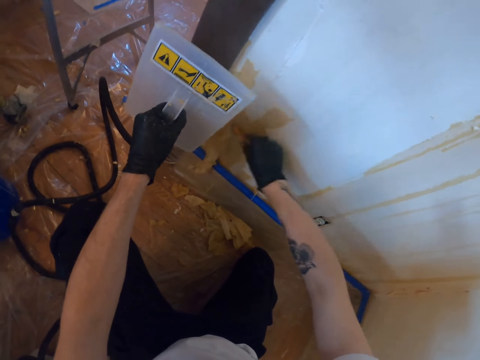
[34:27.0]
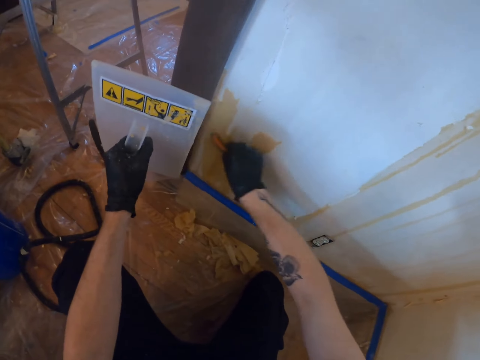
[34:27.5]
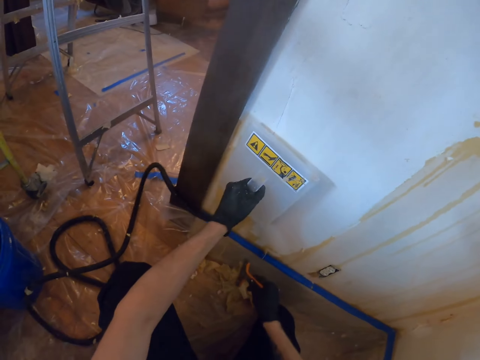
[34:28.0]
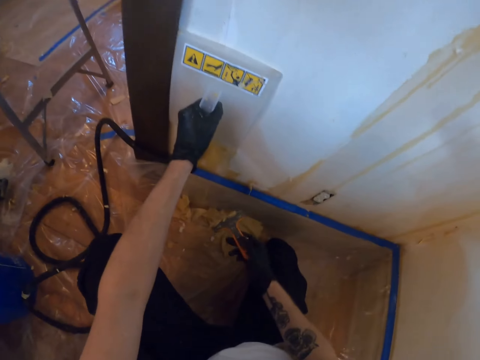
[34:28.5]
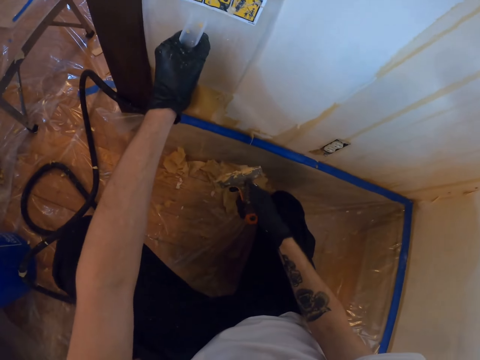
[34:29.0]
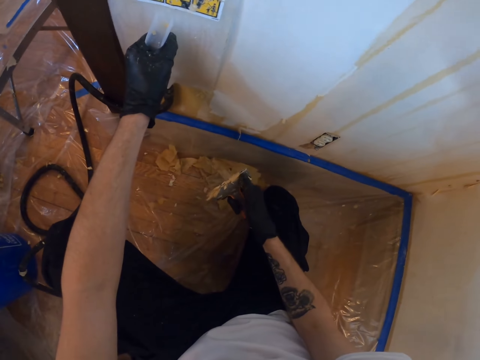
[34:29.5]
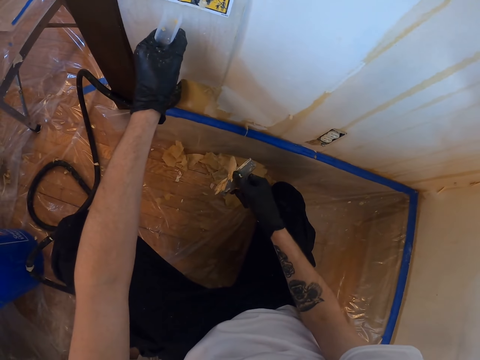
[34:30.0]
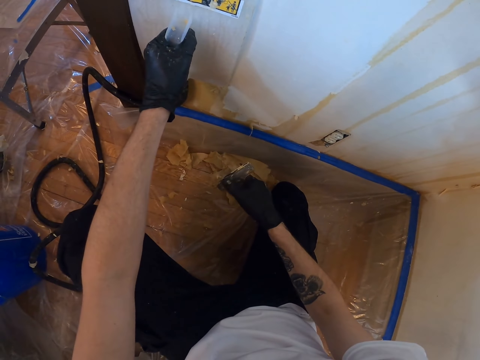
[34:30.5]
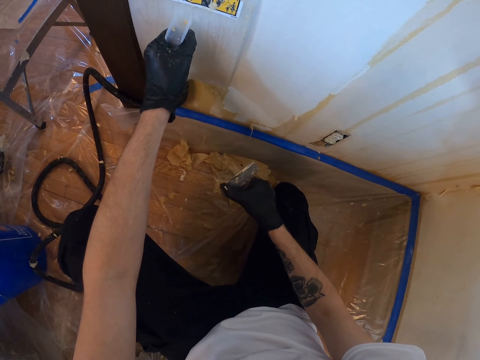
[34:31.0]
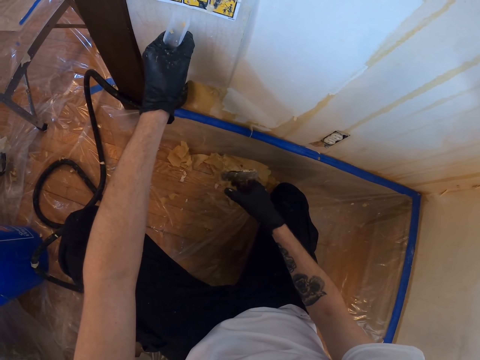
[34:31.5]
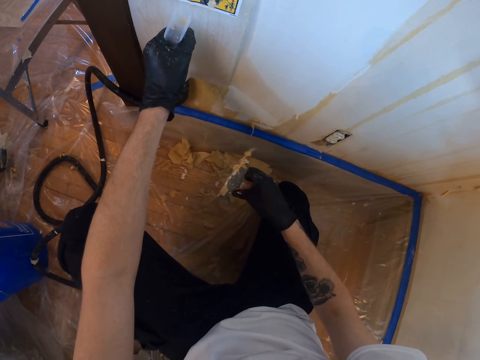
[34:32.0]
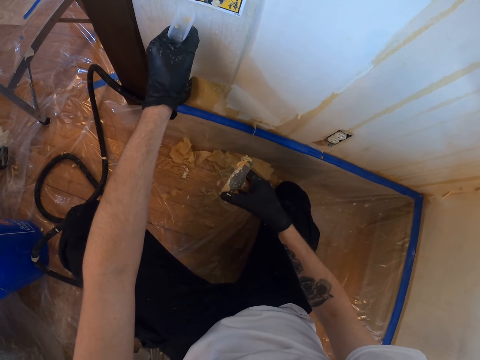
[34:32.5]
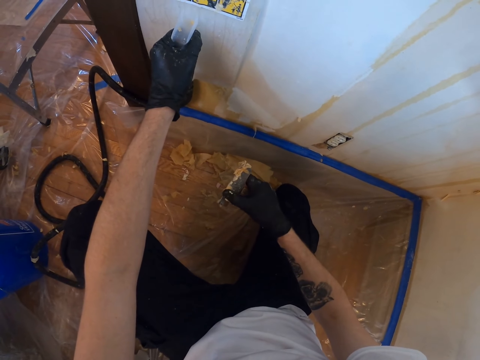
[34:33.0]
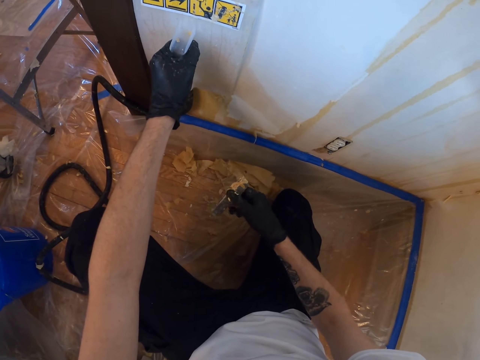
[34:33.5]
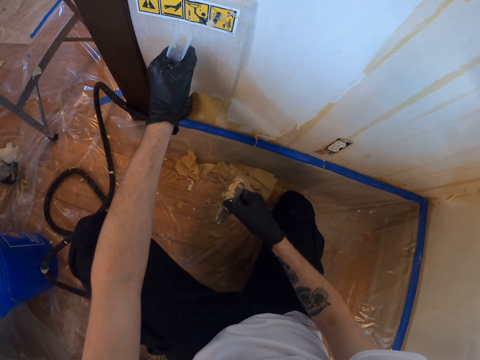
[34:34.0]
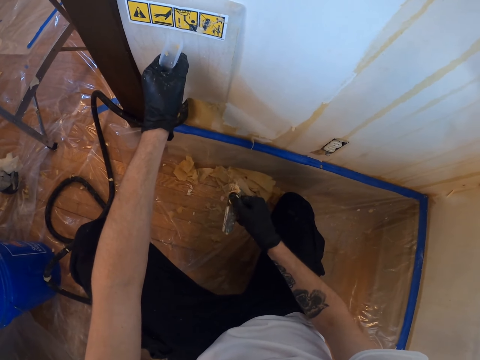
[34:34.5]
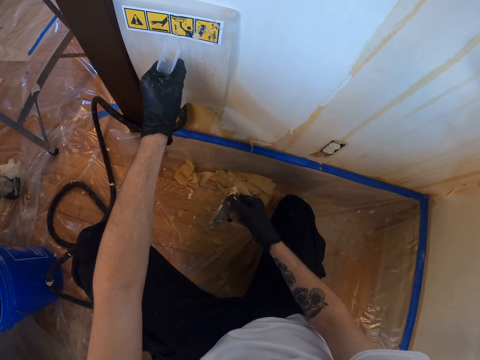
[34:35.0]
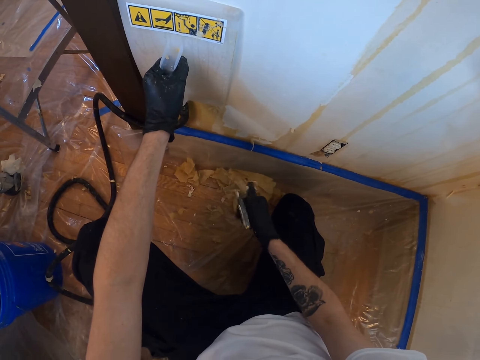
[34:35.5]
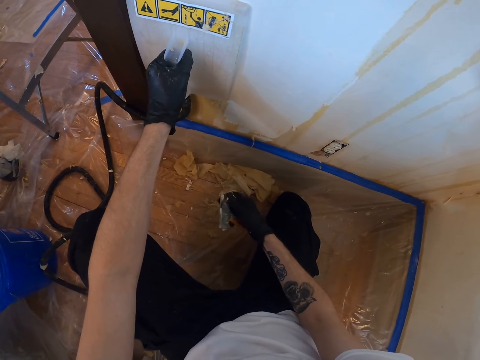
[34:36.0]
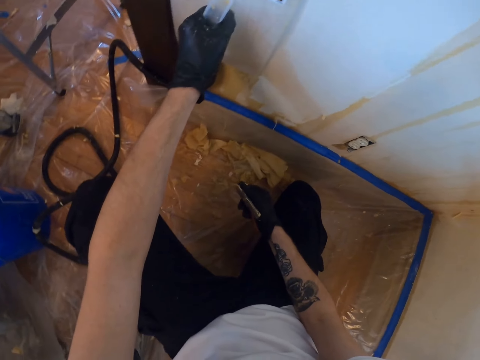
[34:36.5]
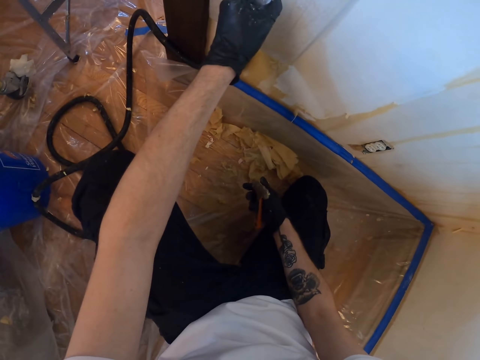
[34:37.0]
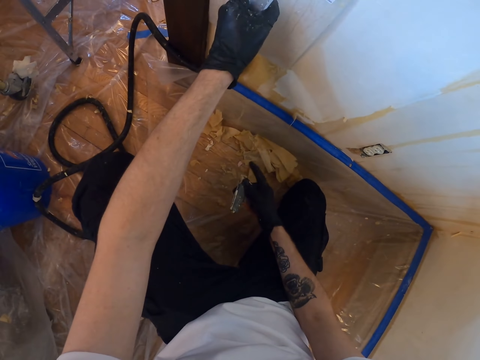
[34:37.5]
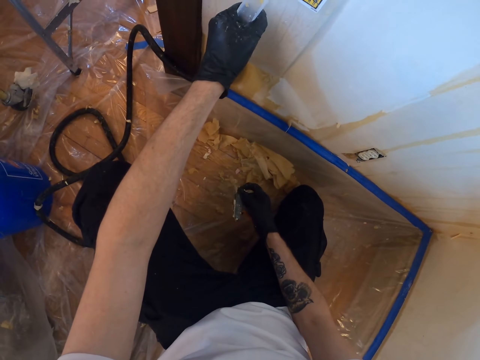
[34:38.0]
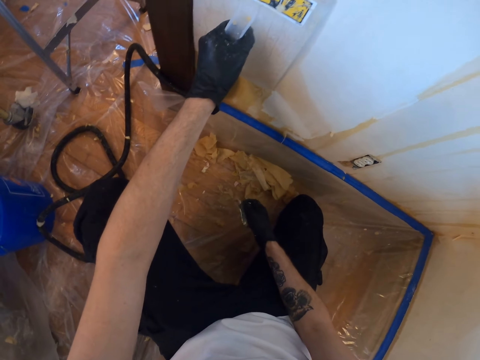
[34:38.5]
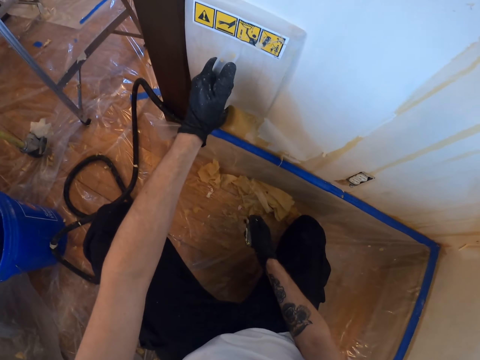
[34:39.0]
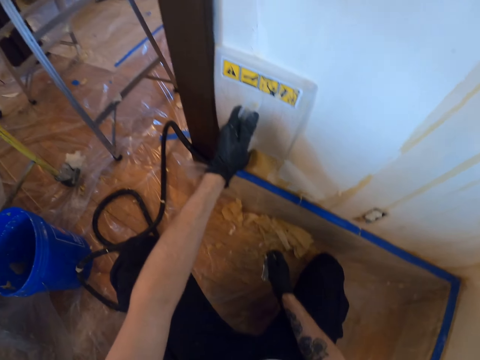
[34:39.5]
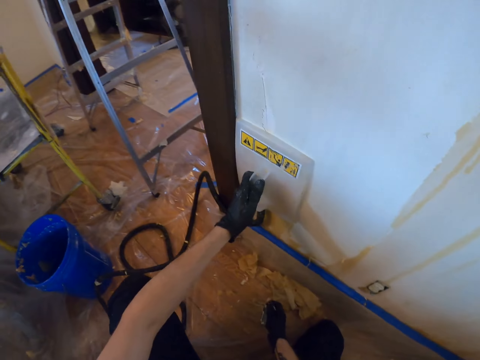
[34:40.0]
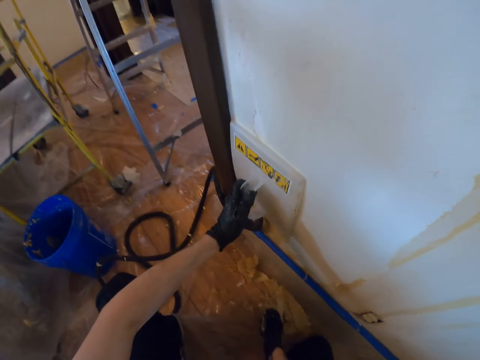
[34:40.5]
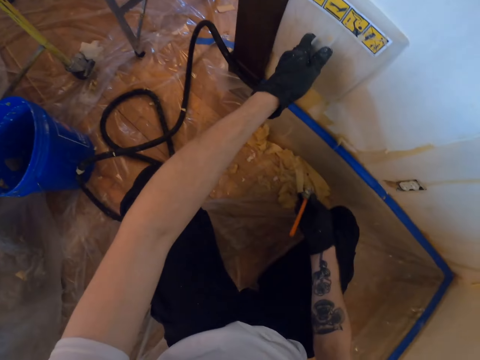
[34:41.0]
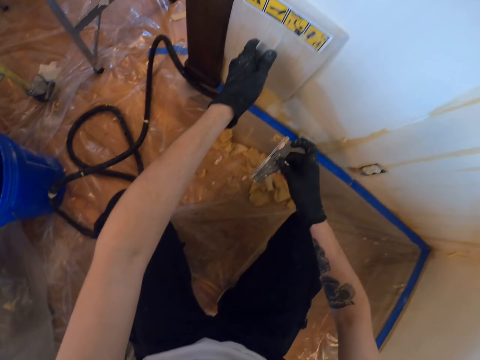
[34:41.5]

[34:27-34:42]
The camera wearer smoothens paint on the wall. They hold the float on the wall. They remove dirt from the scraper with a hand.

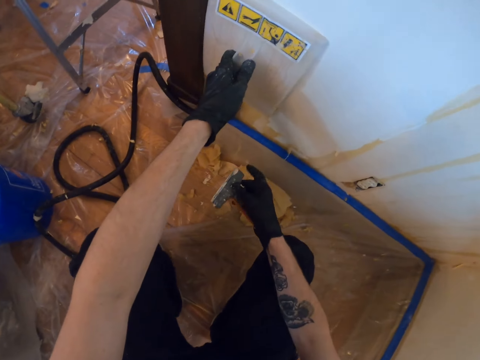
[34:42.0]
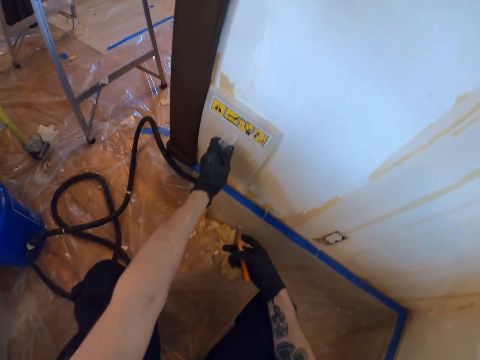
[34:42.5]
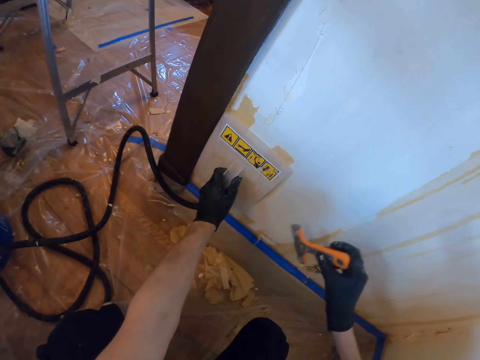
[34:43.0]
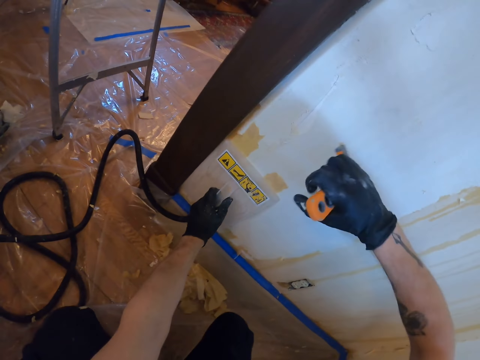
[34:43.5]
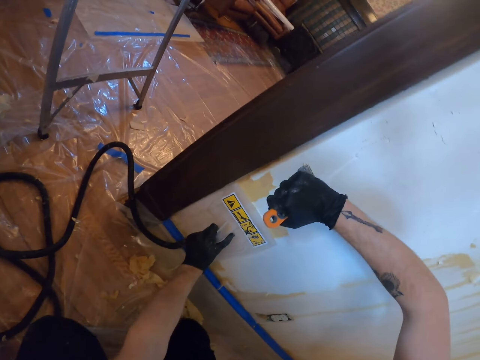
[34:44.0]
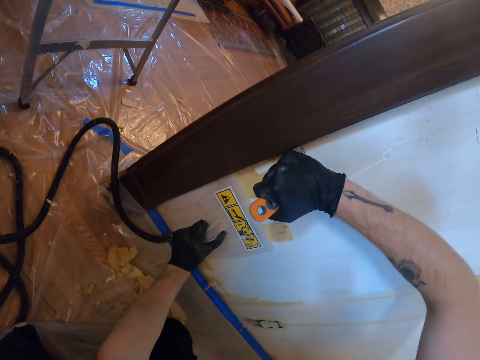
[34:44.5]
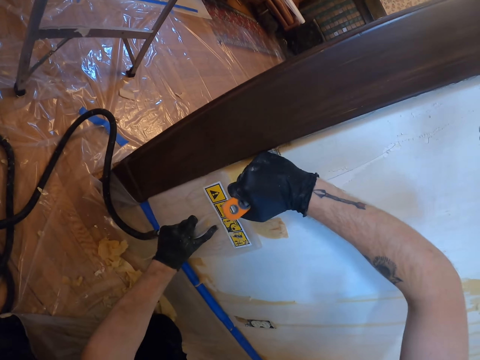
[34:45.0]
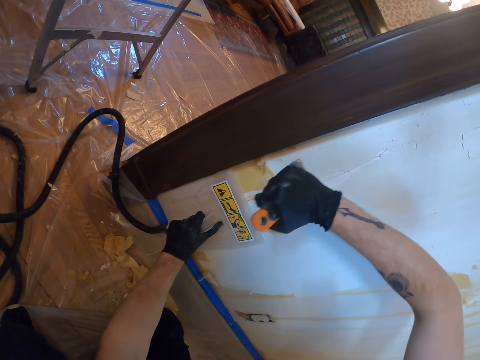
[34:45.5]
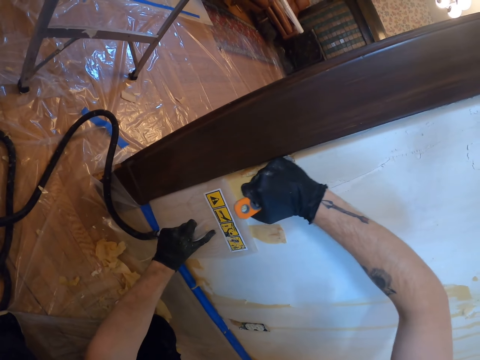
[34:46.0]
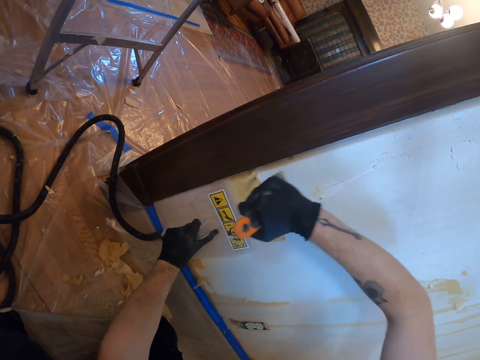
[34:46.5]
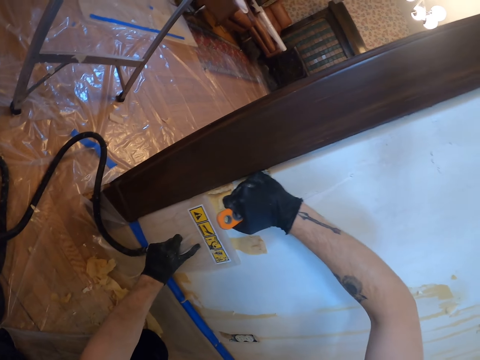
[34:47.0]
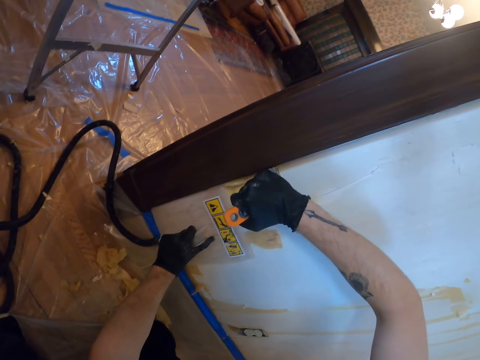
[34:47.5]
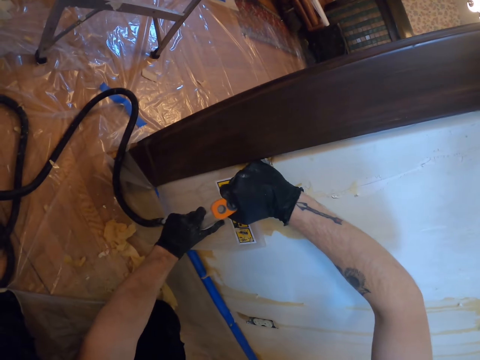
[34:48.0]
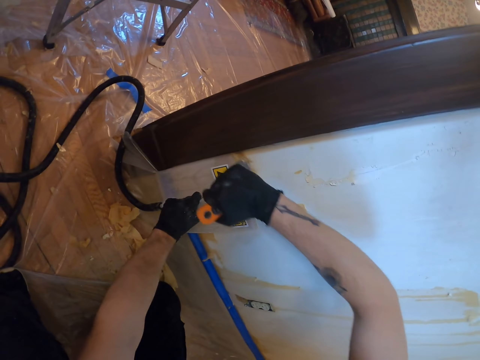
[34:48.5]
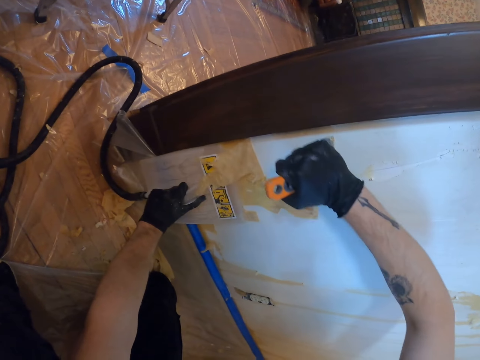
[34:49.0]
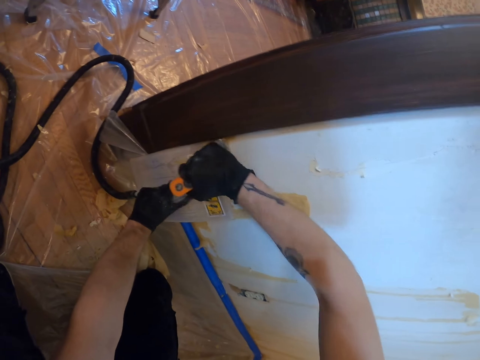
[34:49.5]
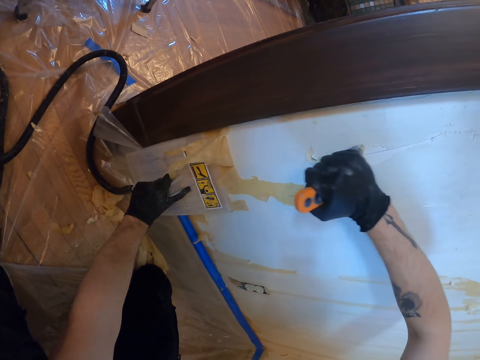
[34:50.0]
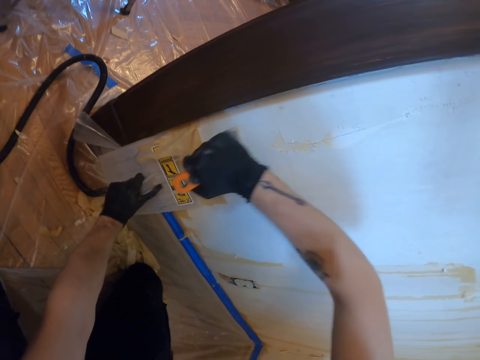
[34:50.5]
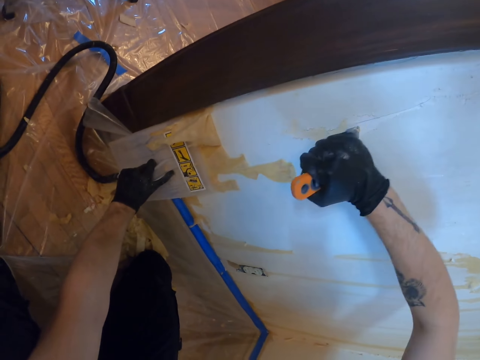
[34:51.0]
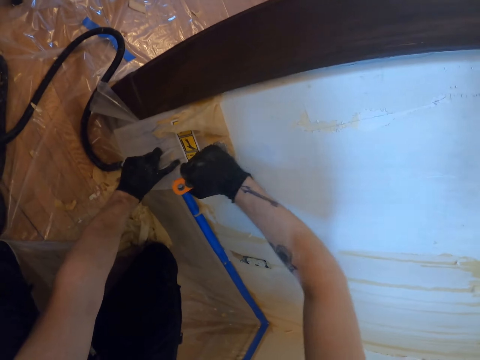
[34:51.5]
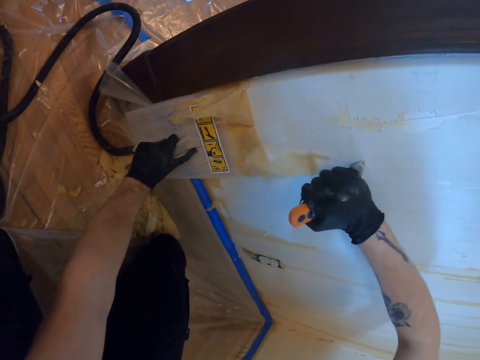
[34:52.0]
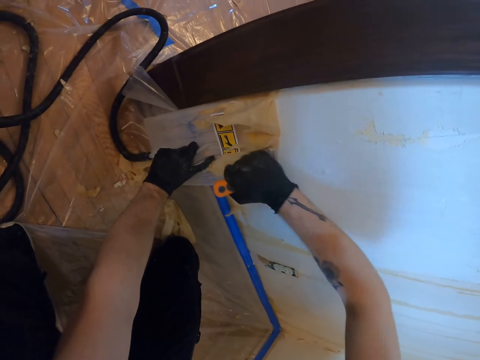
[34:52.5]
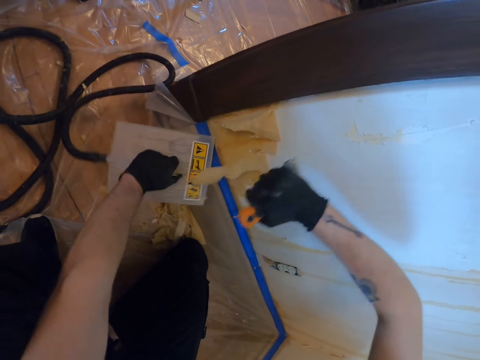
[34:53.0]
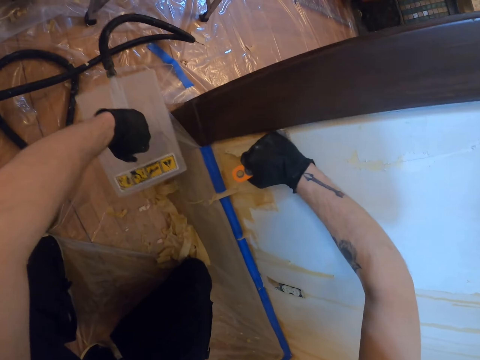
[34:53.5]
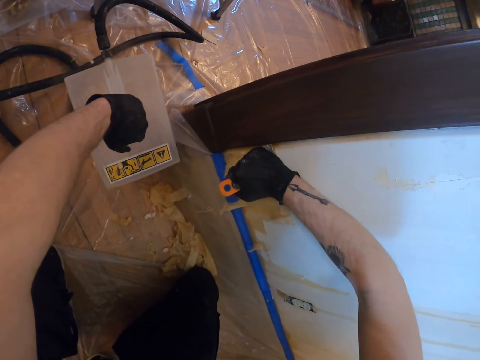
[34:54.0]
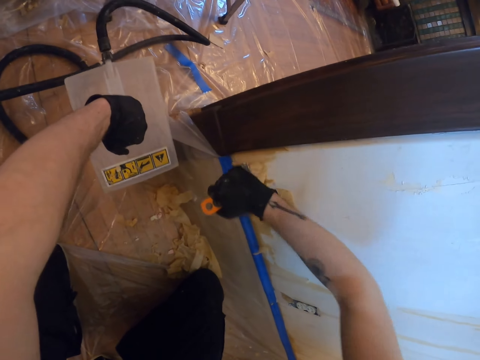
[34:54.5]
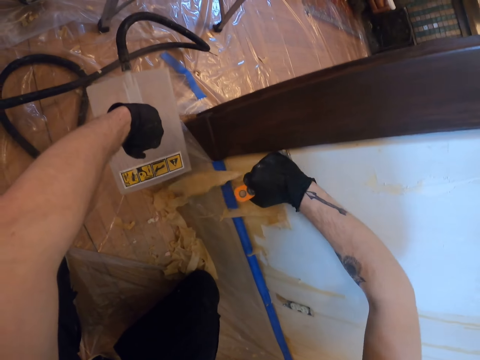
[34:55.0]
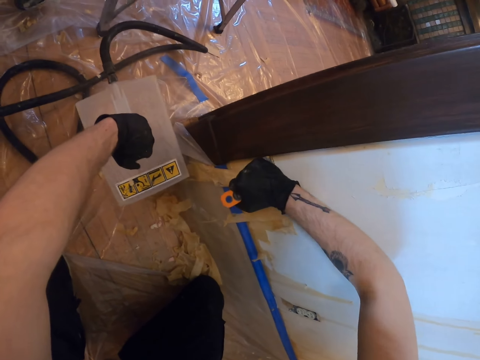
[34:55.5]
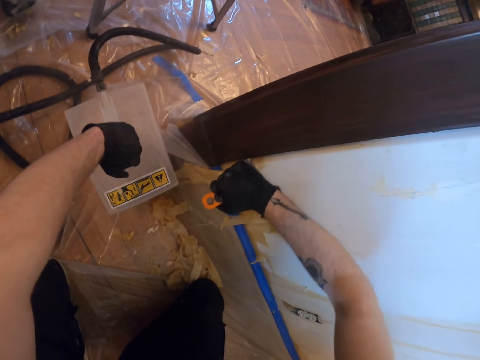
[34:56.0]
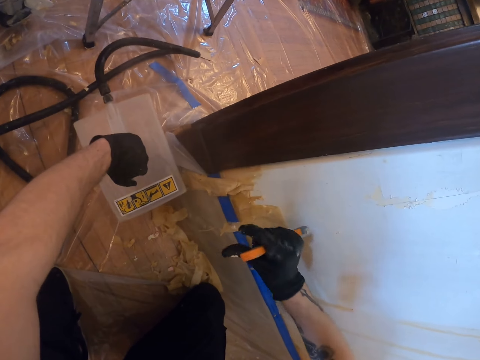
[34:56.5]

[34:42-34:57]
The camera wearer scrubs paint from the wall with a scrubber.
